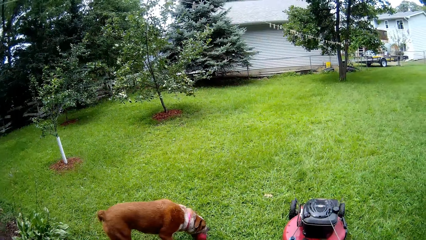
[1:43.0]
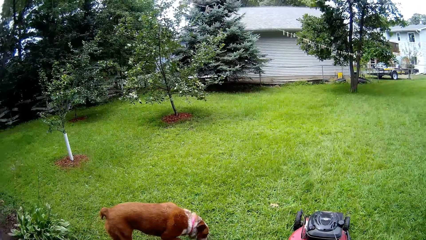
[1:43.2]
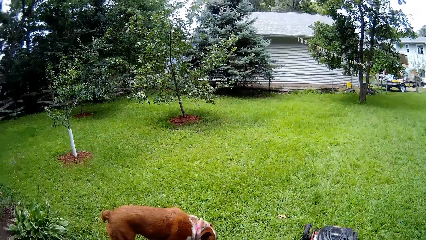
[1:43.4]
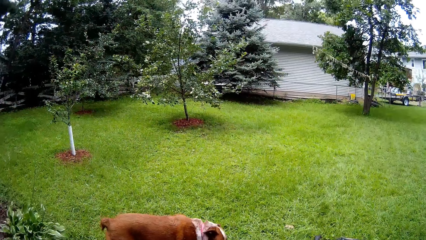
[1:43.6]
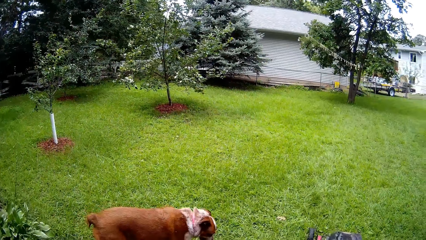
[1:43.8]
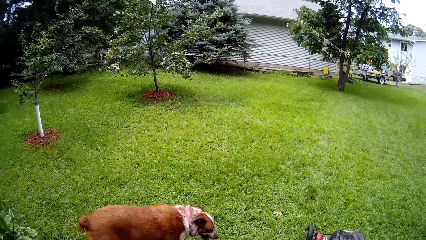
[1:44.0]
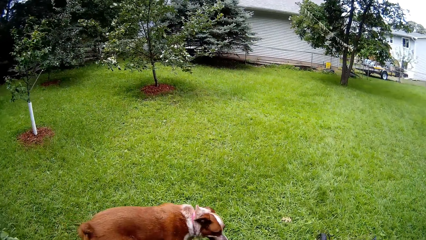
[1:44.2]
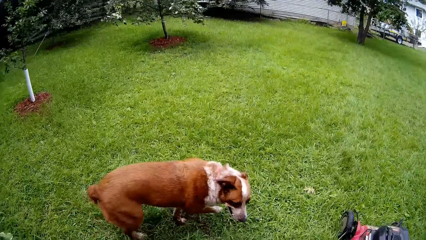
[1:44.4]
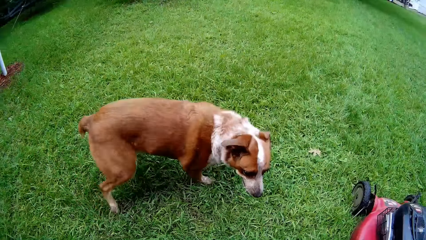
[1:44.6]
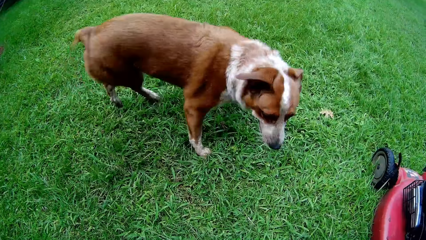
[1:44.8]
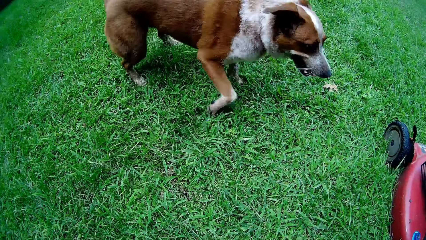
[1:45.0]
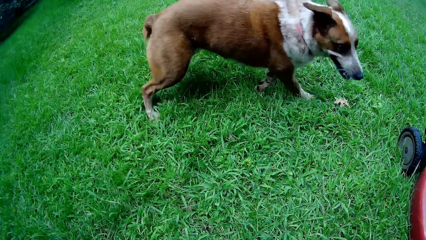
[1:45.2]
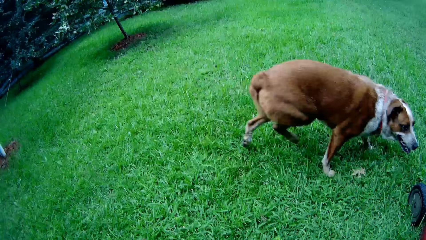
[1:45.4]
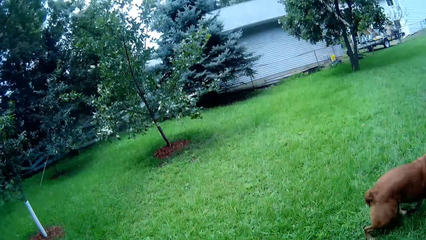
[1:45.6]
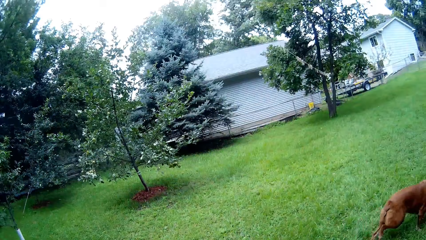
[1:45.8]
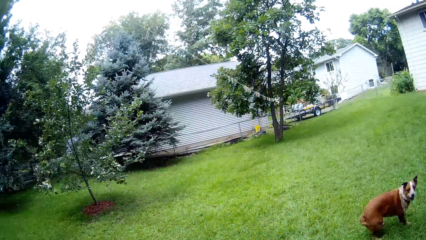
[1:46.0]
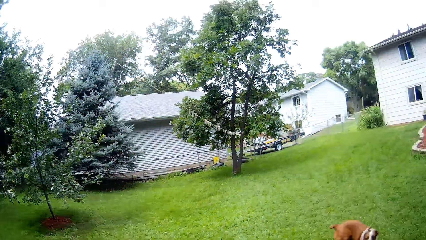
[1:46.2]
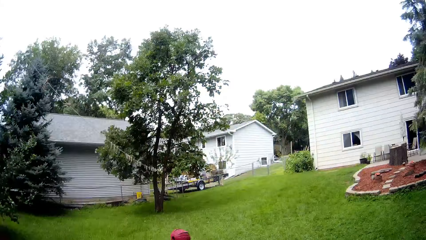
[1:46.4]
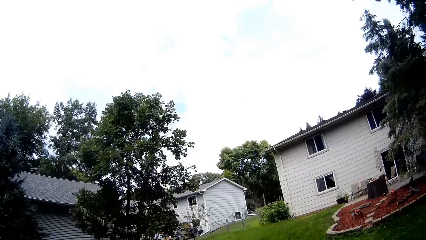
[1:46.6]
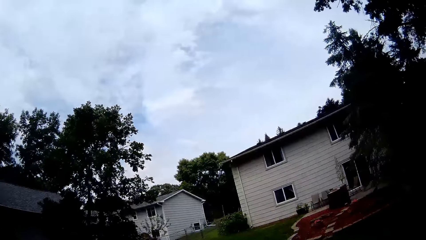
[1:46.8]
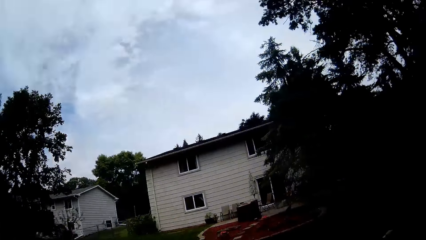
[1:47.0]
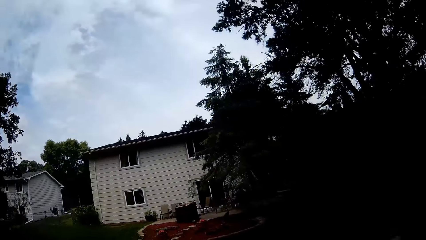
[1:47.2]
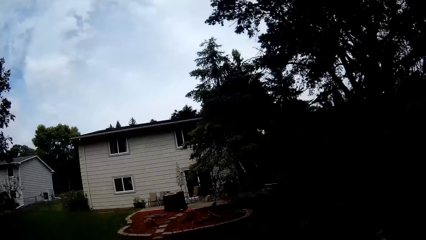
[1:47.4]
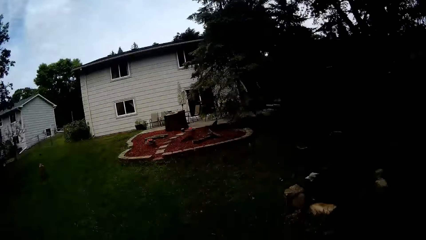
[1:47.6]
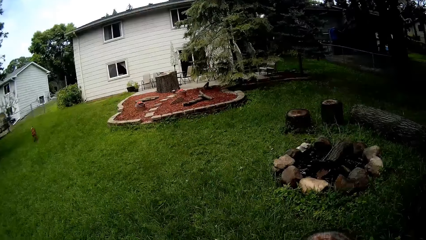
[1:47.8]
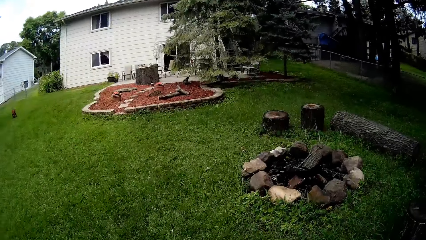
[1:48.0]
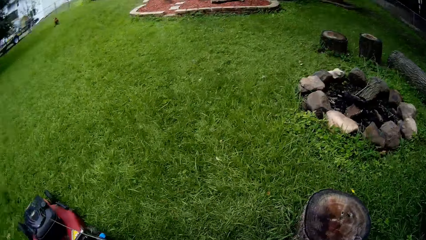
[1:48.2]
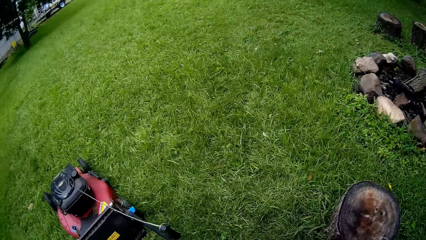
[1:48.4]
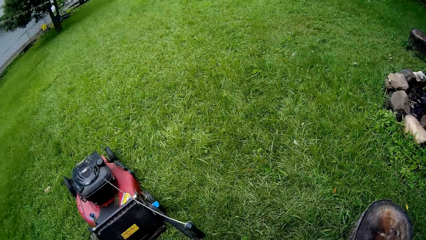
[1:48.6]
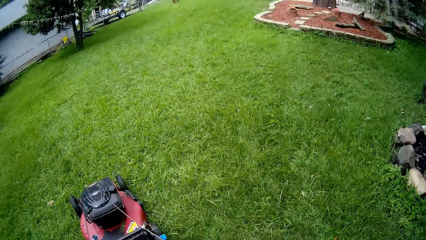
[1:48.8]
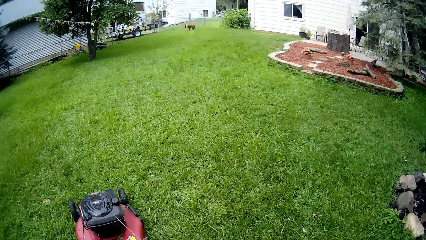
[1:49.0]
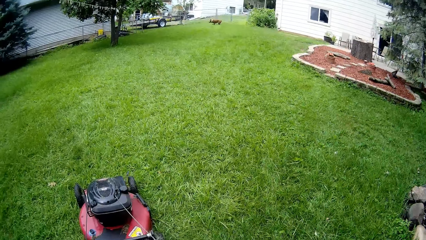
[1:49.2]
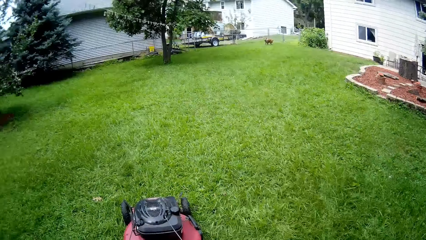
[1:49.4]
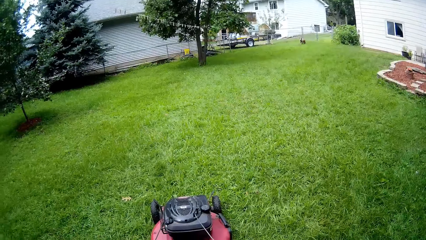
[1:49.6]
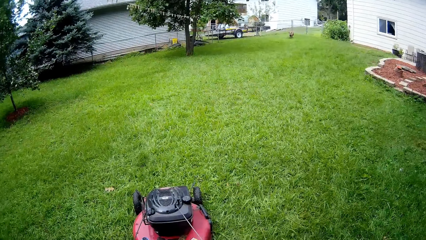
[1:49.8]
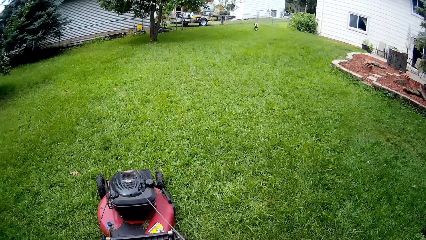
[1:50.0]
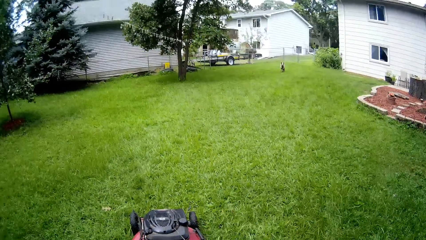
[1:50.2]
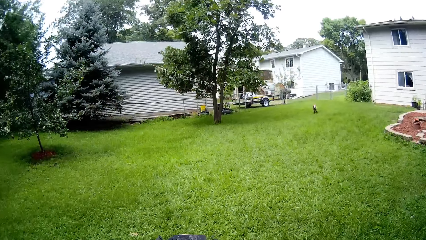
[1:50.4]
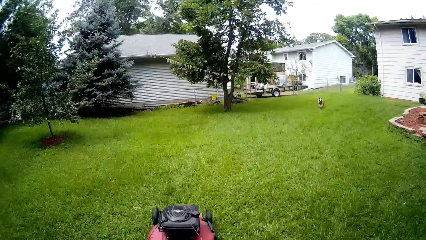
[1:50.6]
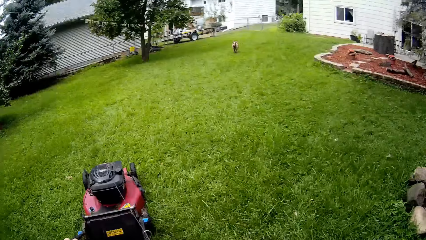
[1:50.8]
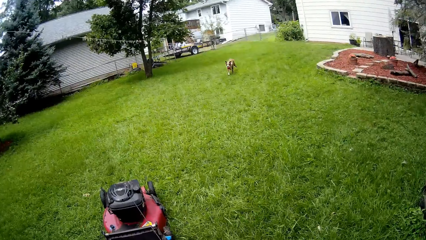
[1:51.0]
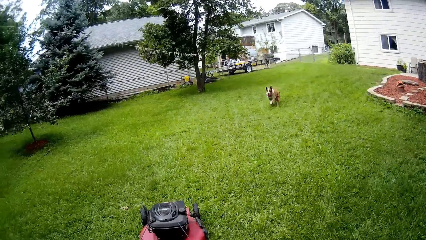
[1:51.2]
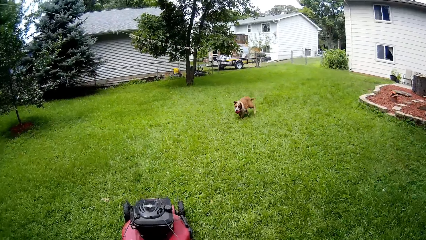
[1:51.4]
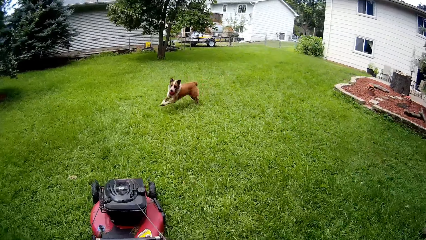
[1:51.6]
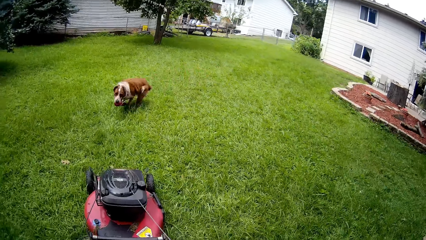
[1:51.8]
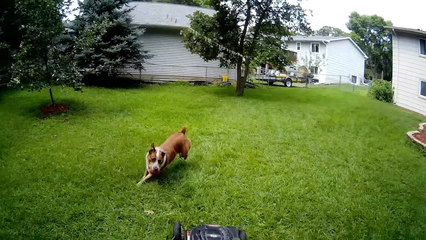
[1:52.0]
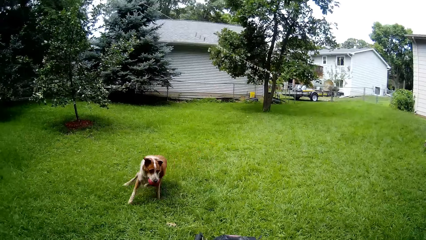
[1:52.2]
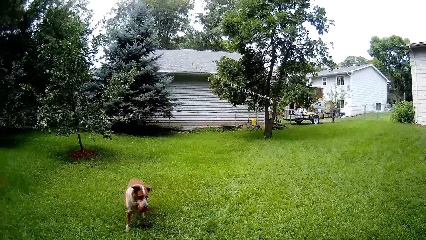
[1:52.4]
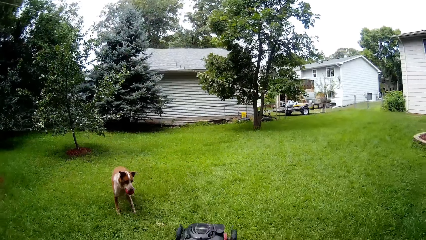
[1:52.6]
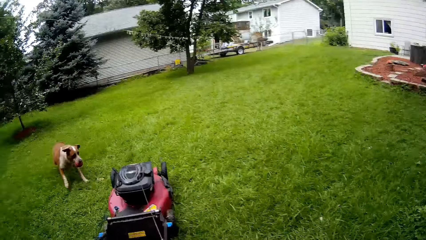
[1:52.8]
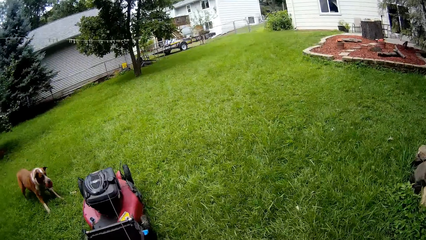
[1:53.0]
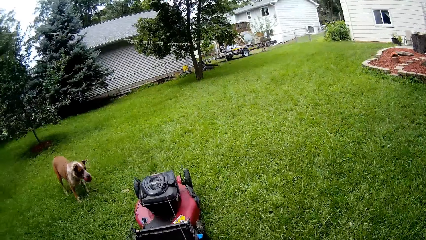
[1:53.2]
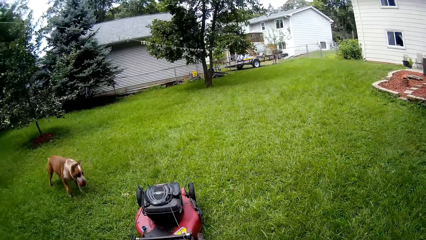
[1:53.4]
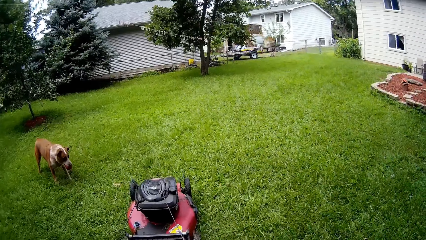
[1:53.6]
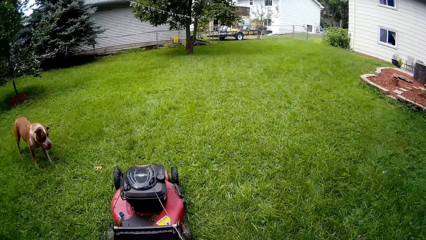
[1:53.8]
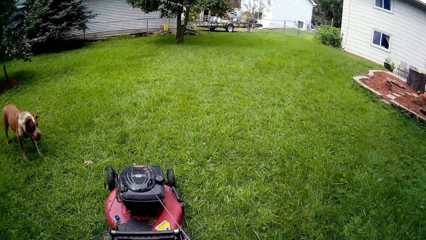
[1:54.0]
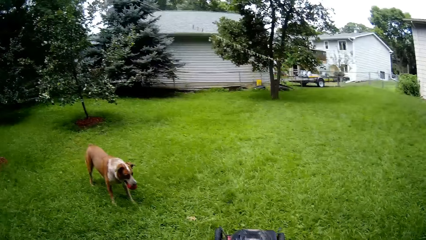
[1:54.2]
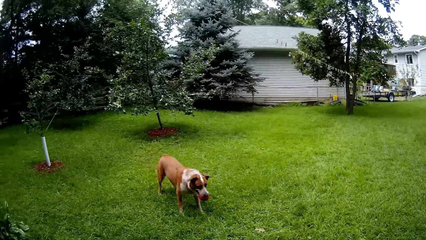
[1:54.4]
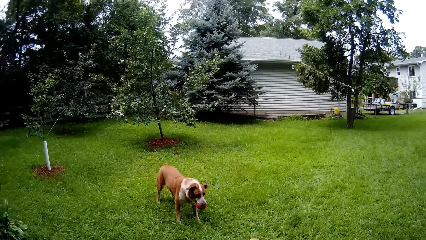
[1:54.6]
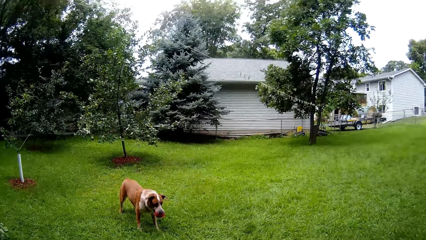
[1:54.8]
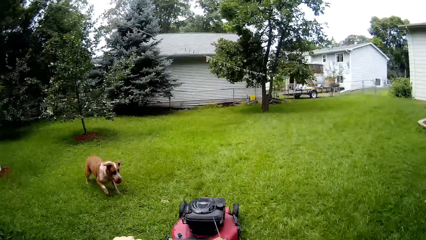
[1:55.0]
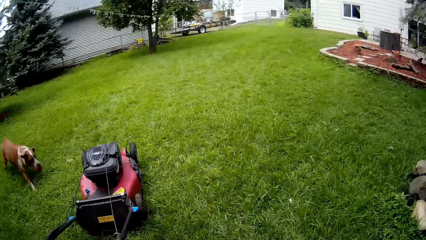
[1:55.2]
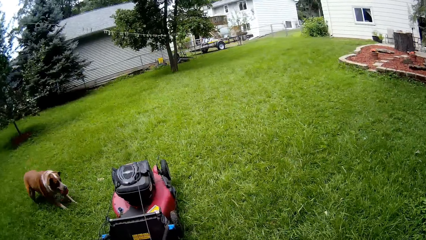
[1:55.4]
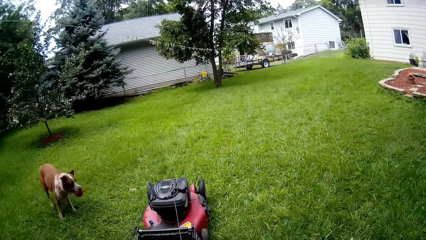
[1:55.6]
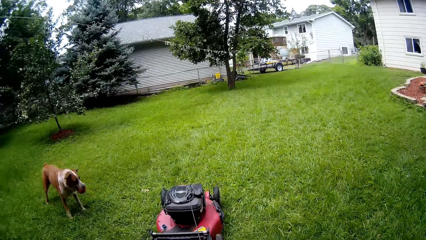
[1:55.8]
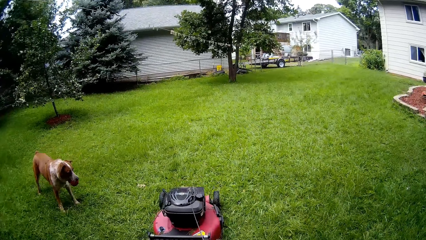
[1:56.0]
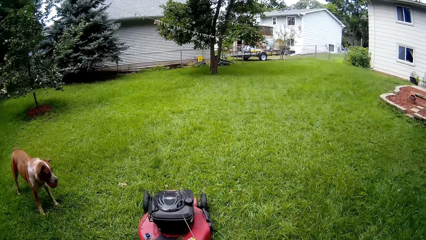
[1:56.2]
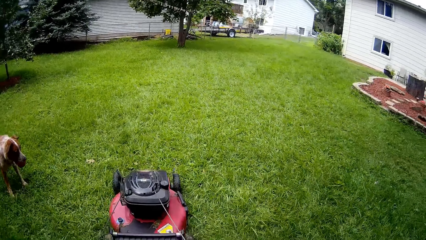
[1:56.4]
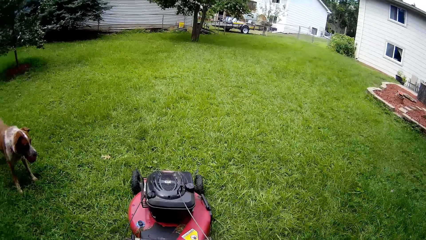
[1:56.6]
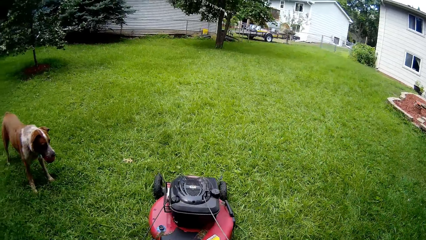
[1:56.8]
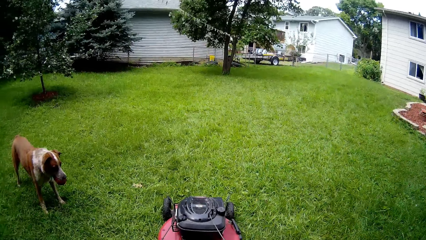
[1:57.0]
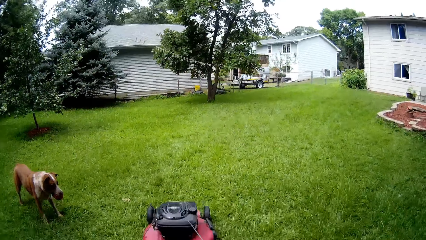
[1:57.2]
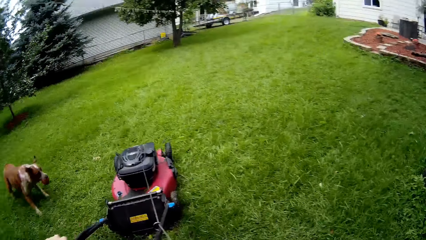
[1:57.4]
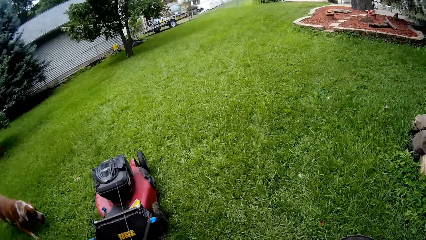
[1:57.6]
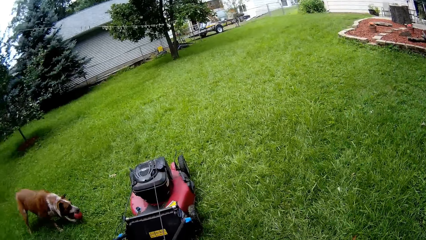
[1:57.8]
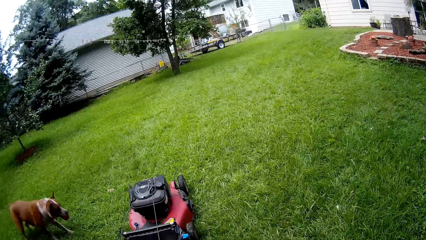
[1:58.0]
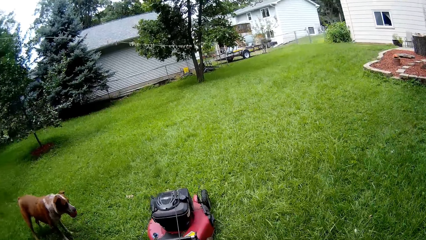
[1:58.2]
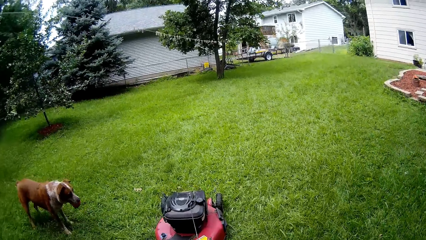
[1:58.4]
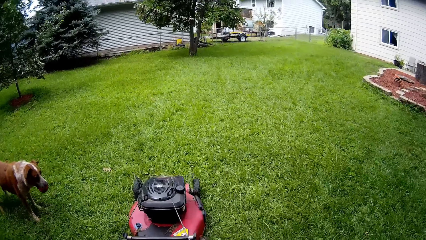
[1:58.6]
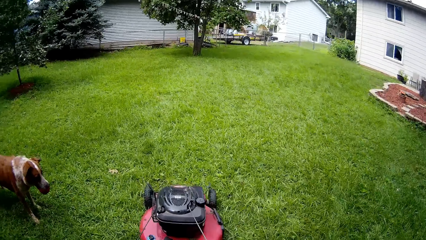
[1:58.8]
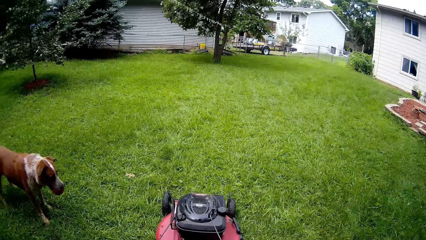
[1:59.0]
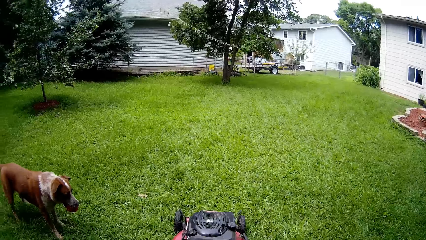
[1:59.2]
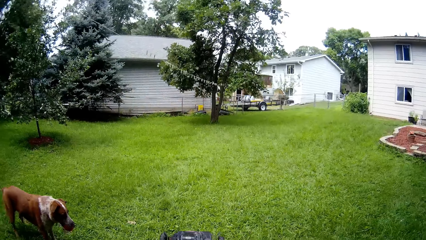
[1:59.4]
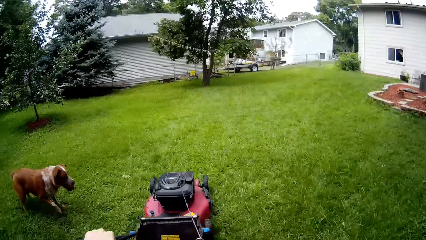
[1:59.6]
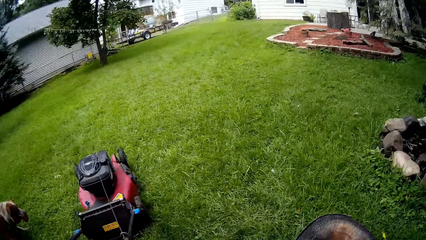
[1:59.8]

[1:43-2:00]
The camera wearer starts to power on the mower.
